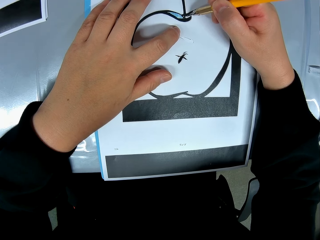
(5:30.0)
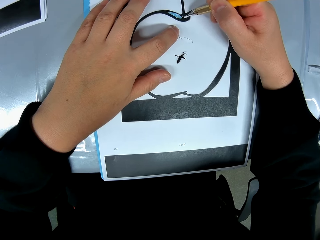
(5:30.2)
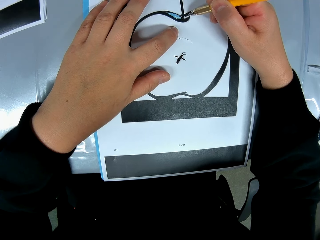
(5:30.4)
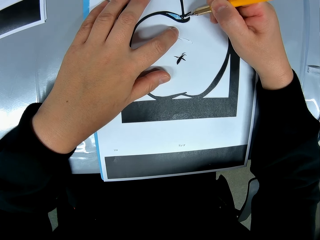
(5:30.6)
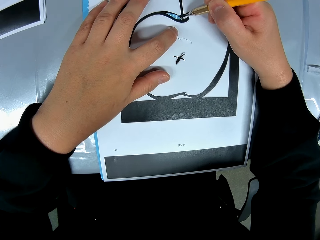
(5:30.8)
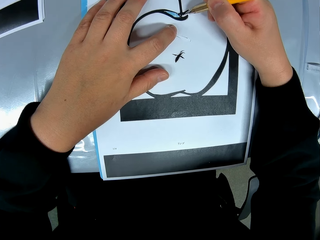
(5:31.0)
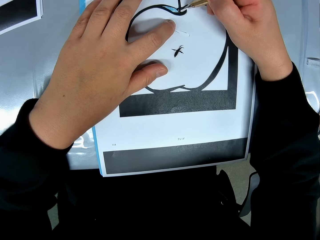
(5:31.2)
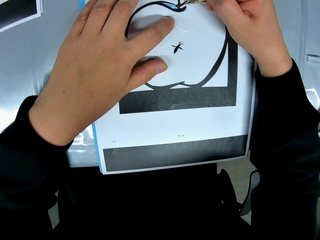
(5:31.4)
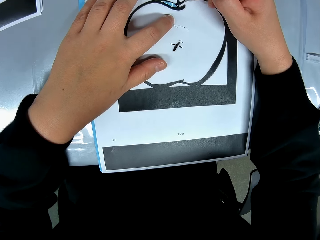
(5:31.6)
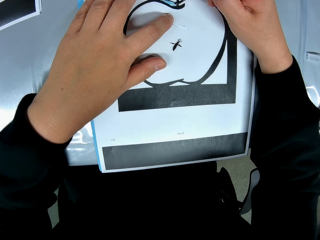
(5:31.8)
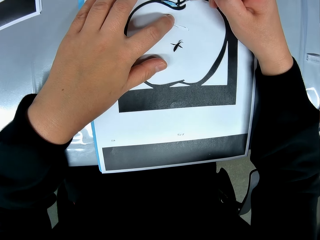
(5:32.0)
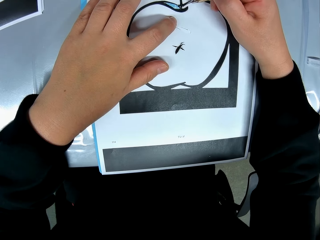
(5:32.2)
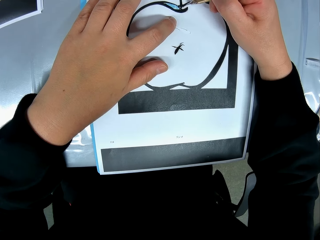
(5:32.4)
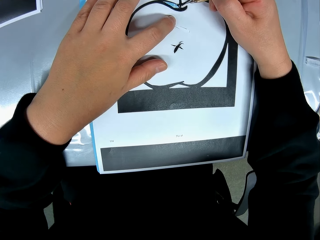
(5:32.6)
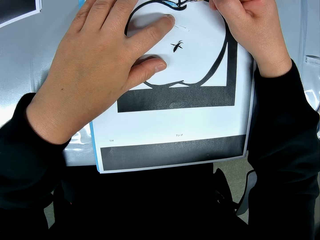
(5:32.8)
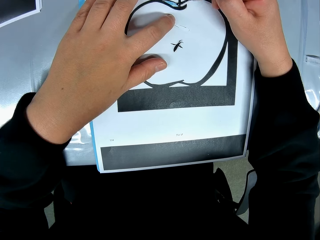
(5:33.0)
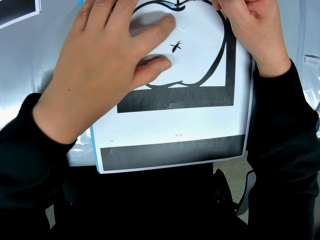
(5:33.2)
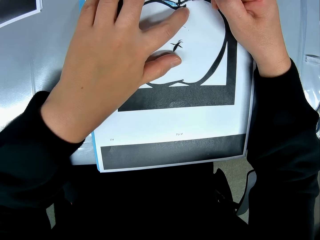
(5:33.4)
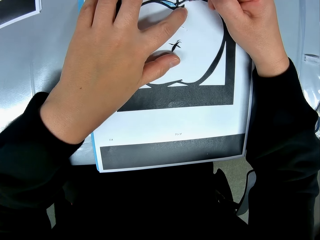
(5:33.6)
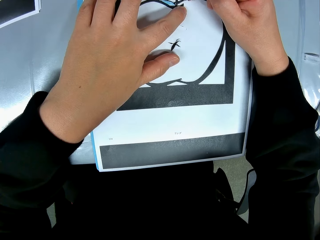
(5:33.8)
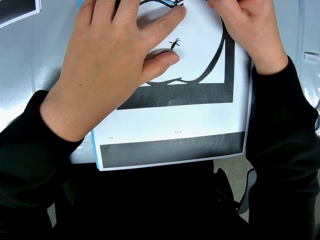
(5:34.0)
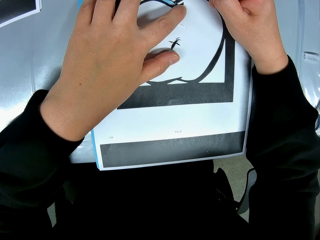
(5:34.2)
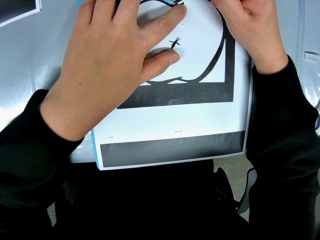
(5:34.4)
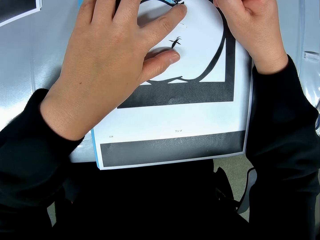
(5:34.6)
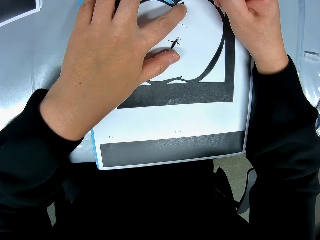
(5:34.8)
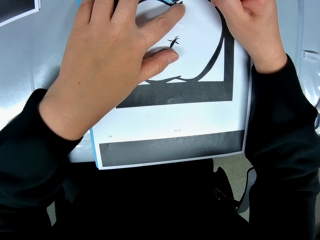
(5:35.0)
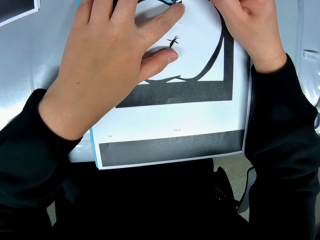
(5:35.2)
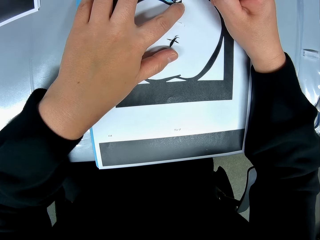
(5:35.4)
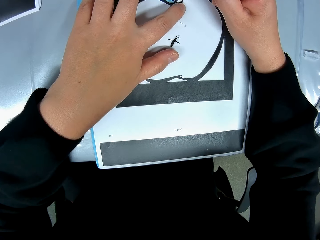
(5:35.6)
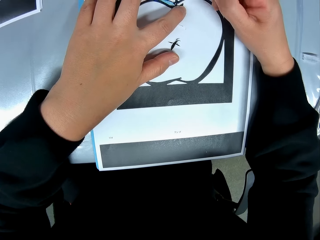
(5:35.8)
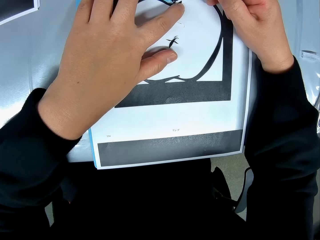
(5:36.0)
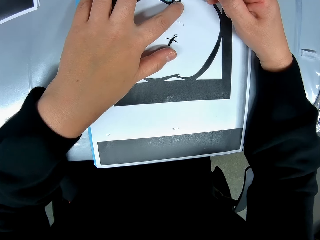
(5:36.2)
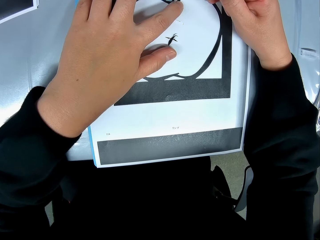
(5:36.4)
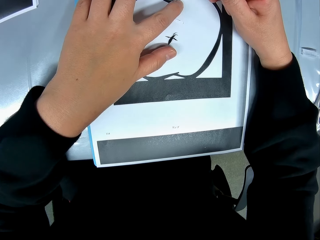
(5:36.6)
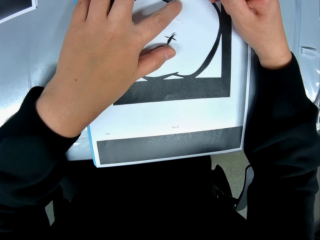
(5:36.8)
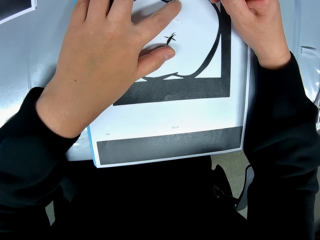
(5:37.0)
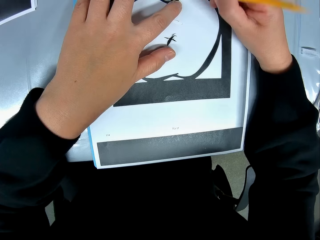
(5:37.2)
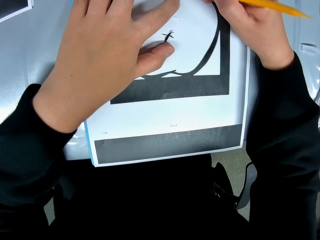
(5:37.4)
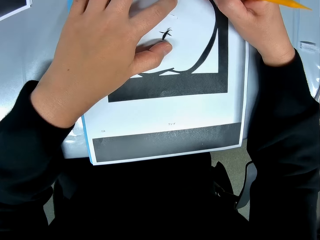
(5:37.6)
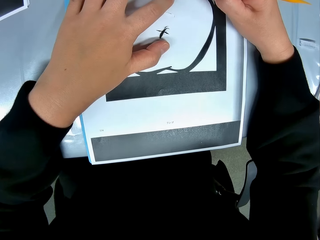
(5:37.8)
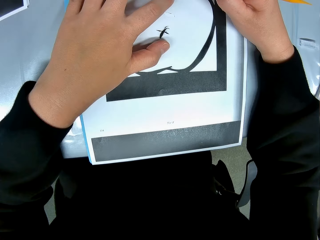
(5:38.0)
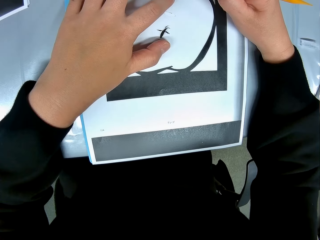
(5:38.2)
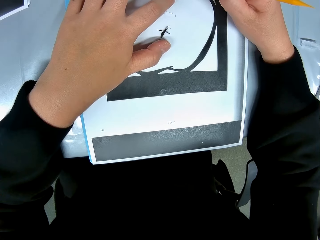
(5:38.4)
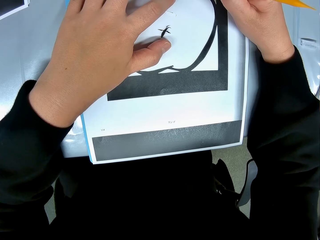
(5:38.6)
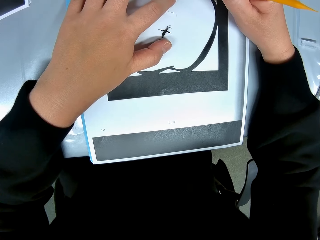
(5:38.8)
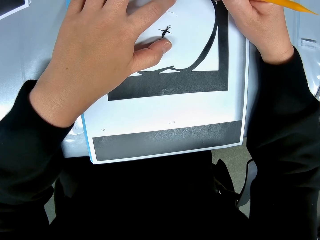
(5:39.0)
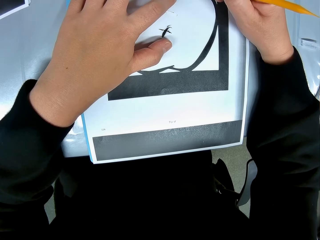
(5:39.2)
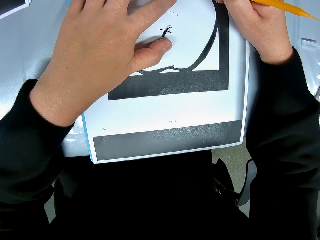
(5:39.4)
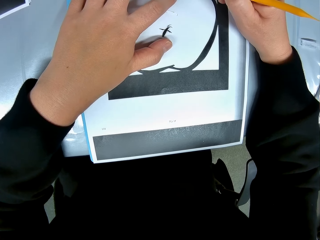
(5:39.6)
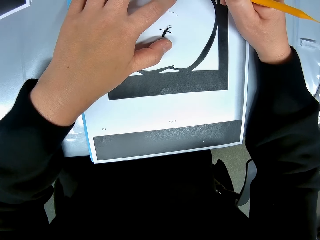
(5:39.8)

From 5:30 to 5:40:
The camera wearer moves a camera. They place a finger on a crafting paper. They cut the crafting paper.

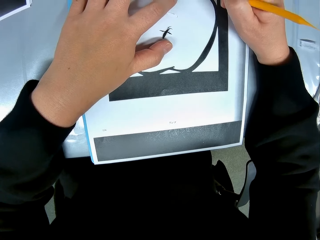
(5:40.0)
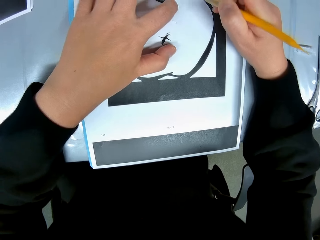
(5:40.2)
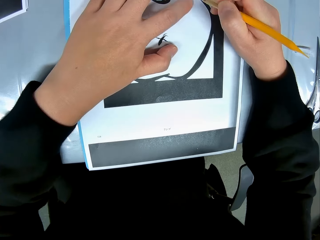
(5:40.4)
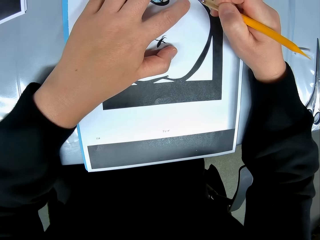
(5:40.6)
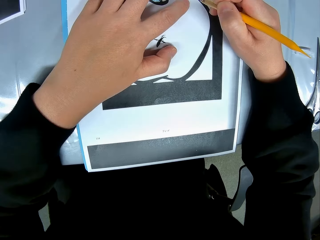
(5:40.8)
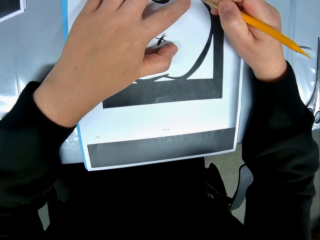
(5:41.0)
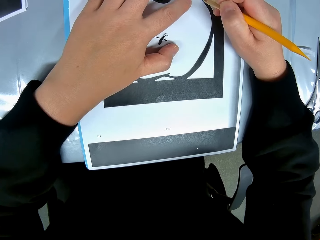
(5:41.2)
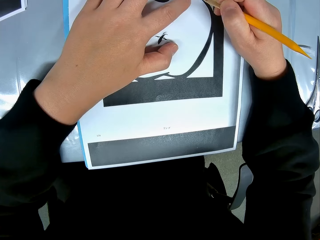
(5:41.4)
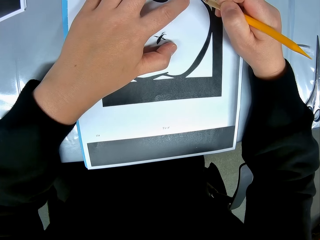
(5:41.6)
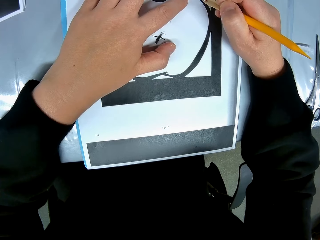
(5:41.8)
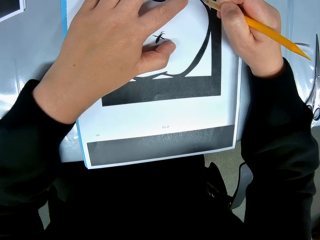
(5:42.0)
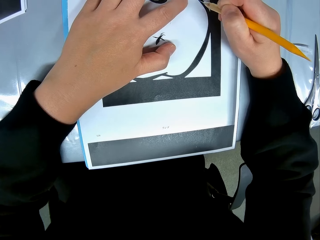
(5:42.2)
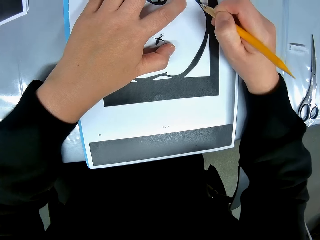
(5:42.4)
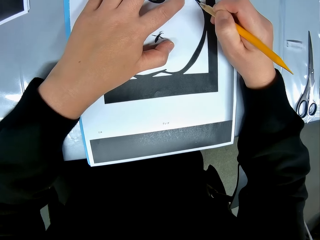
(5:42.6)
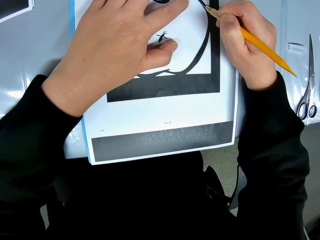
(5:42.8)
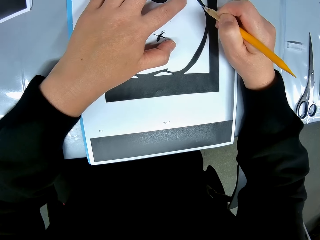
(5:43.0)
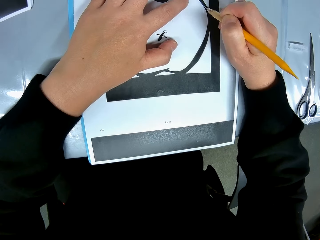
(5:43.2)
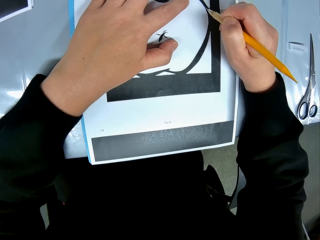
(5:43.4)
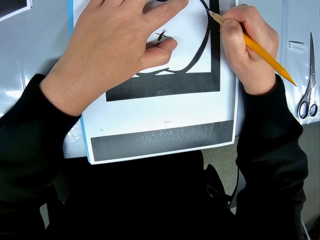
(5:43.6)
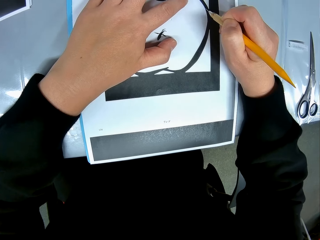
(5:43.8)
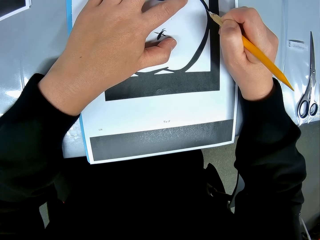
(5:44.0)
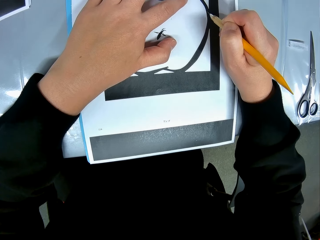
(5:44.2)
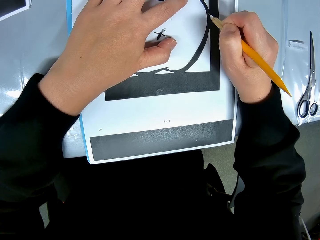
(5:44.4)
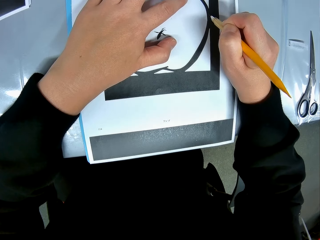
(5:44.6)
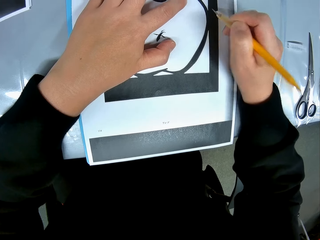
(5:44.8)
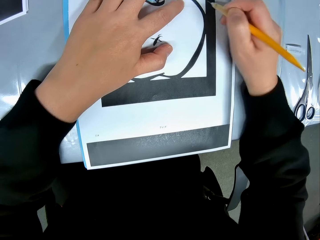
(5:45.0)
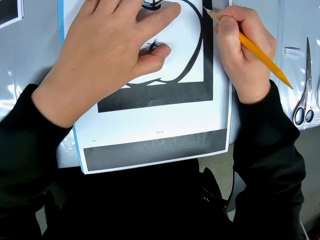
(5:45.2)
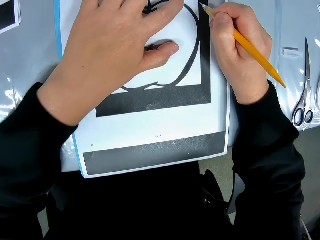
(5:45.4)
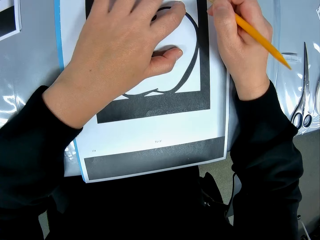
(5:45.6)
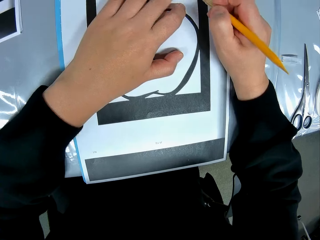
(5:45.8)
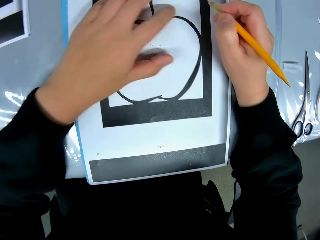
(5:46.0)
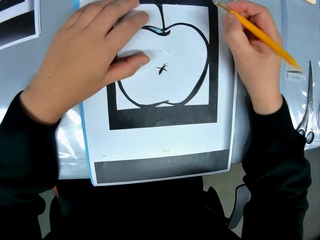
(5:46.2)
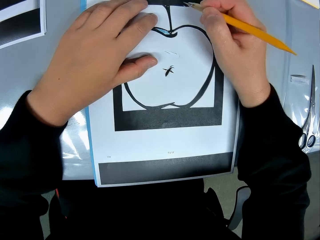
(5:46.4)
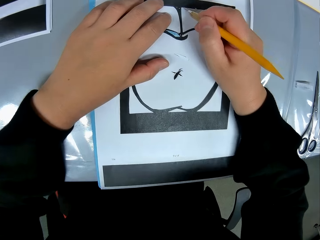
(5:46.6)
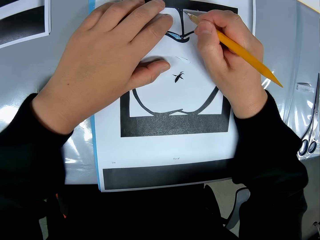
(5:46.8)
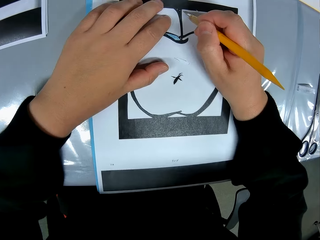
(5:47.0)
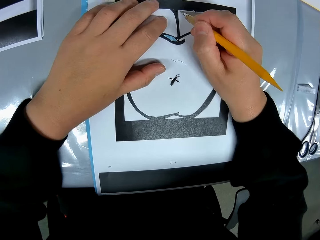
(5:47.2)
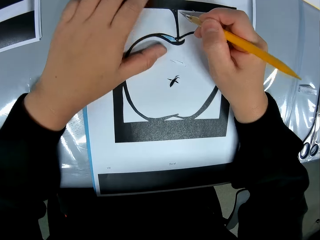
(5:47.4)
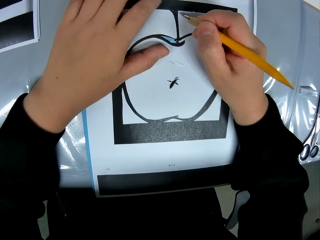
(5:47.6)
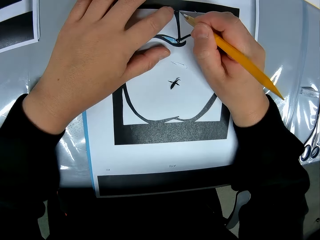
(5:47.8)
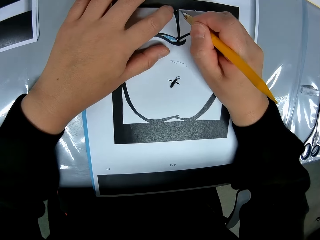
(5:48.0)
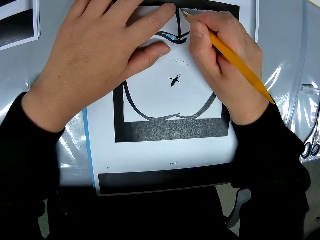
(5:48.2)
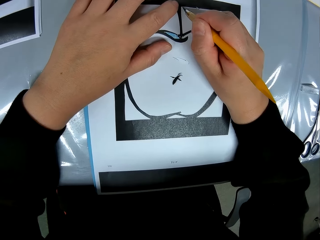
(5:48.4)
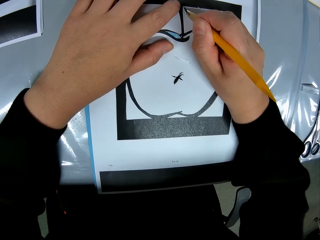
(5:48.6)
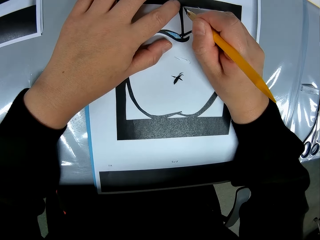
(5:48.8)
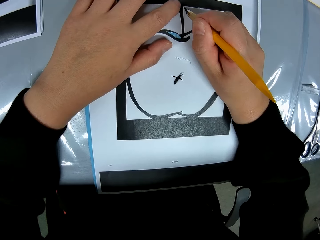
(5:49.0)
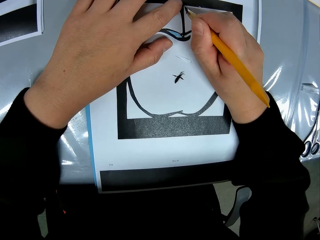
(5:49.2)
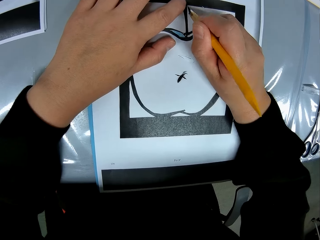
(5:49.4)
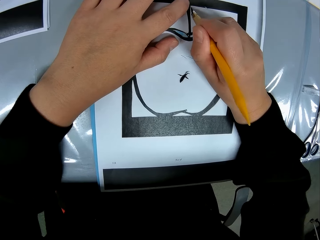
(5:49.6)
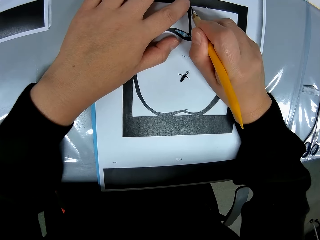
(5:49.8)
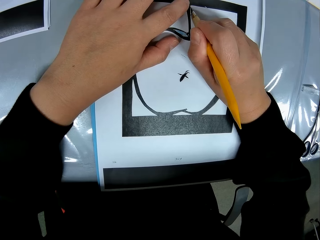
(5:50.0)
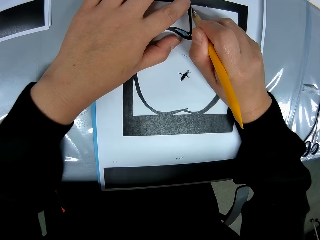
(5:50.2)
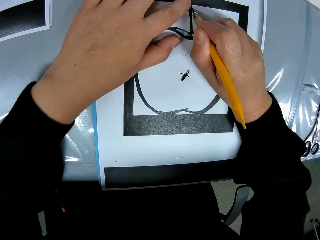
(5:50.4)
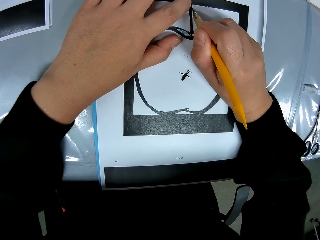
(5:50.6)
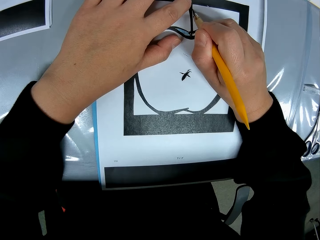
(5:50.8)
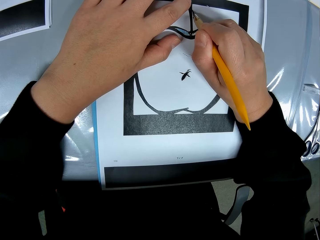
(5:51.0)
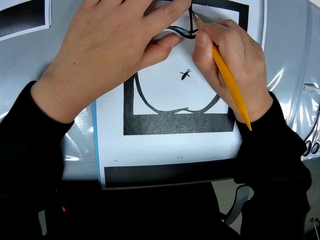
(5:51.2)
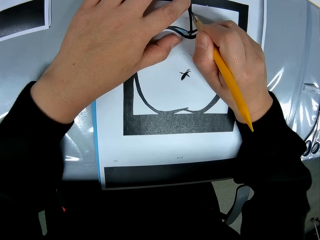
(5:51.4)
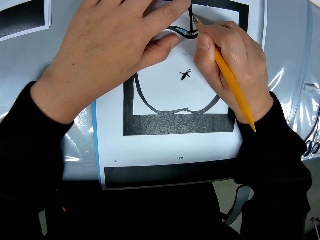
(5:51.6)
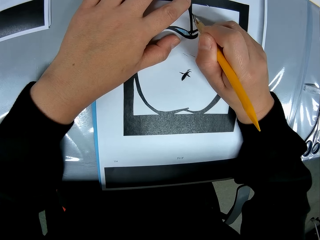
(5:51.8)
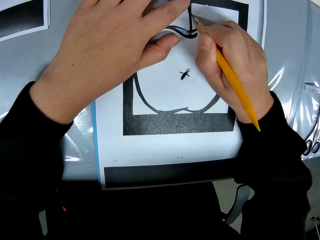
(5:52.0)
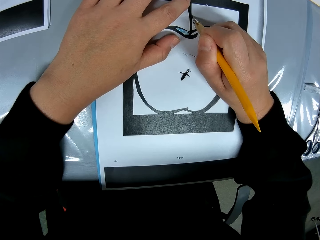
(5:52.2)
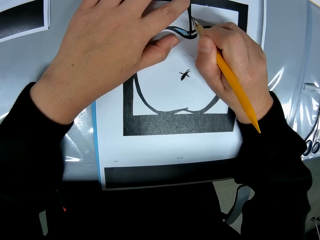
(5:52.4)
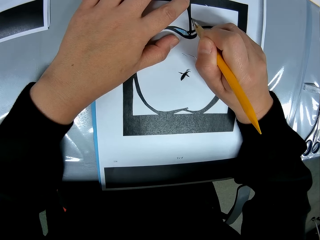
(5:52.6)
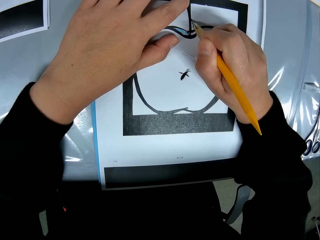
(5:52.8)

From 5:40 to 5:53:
The camera wearer moves a finger on a crafting paper. He cuts the crafting paper. He lifts his hand. He moves a finger on the crafting paper. He moves his hands. He cuts the crafting paper.
